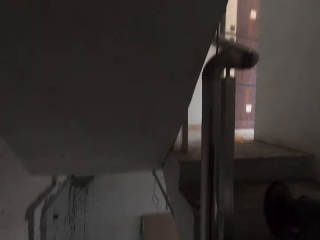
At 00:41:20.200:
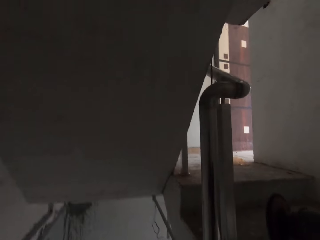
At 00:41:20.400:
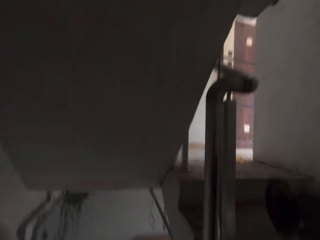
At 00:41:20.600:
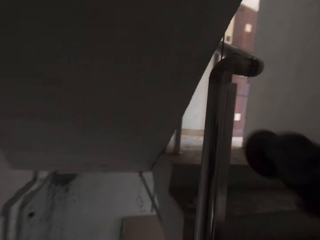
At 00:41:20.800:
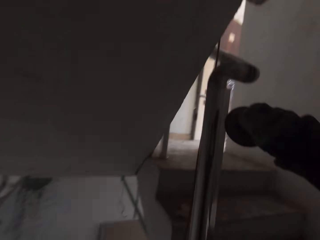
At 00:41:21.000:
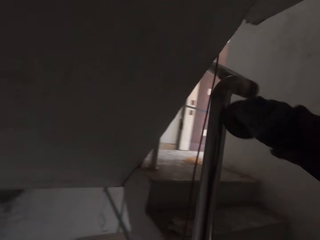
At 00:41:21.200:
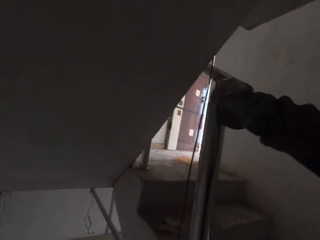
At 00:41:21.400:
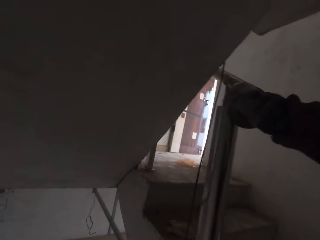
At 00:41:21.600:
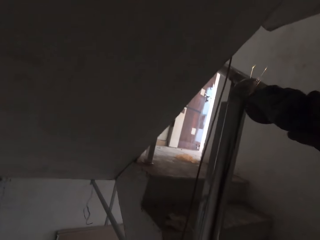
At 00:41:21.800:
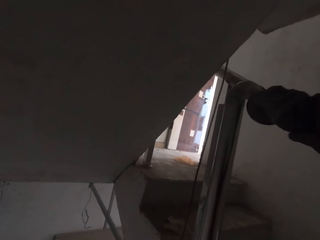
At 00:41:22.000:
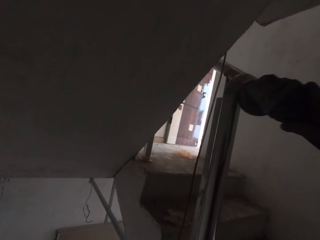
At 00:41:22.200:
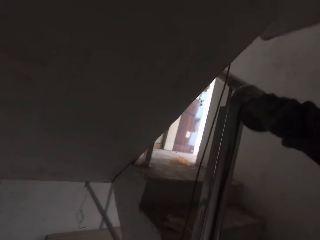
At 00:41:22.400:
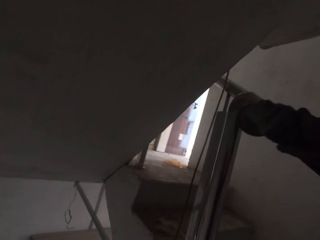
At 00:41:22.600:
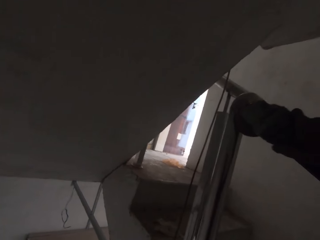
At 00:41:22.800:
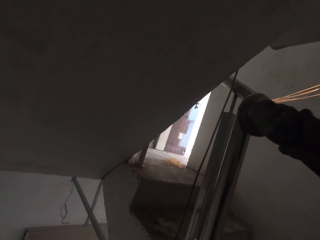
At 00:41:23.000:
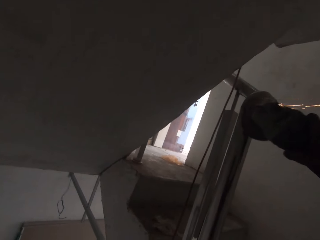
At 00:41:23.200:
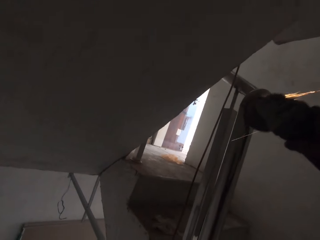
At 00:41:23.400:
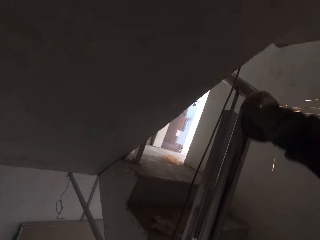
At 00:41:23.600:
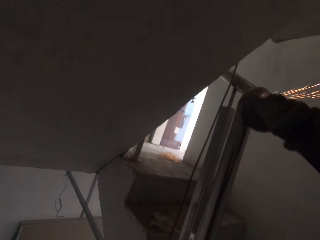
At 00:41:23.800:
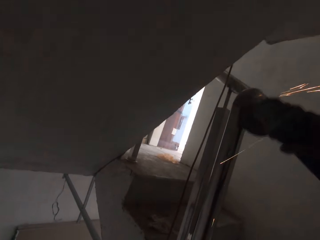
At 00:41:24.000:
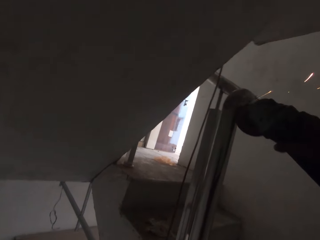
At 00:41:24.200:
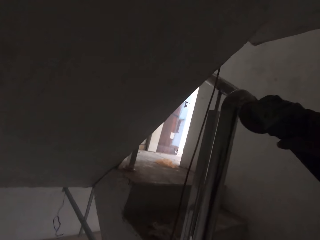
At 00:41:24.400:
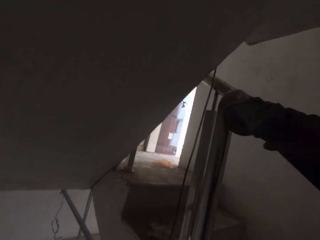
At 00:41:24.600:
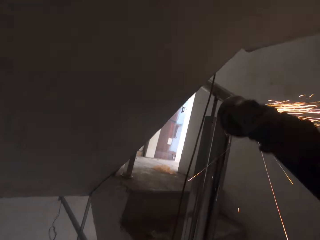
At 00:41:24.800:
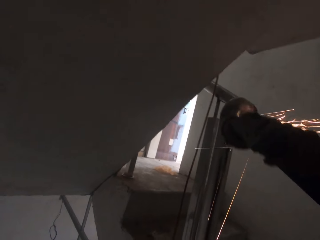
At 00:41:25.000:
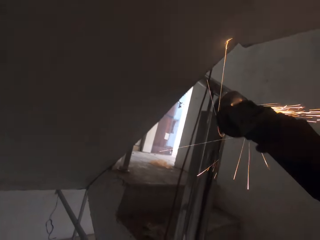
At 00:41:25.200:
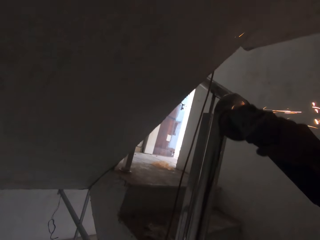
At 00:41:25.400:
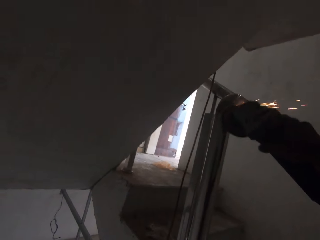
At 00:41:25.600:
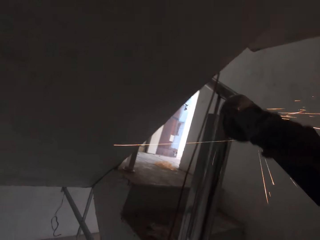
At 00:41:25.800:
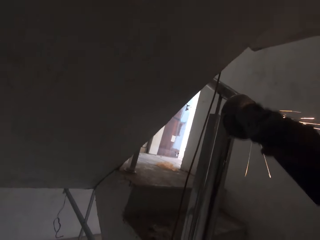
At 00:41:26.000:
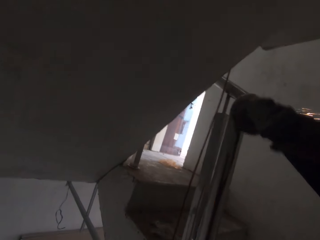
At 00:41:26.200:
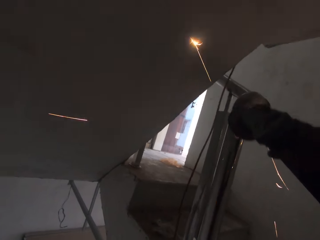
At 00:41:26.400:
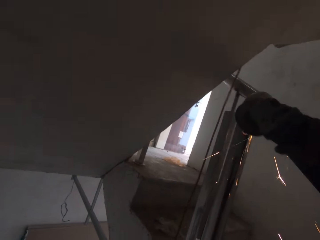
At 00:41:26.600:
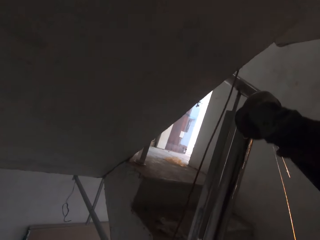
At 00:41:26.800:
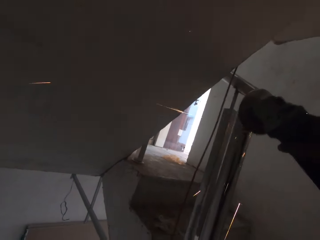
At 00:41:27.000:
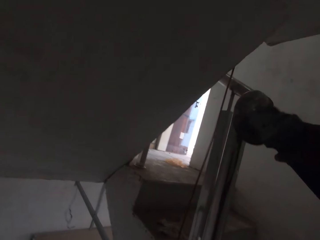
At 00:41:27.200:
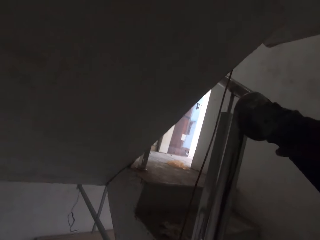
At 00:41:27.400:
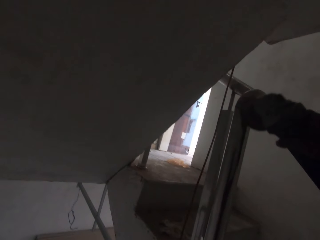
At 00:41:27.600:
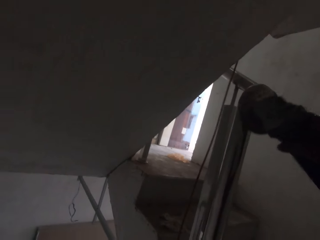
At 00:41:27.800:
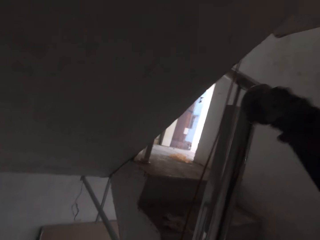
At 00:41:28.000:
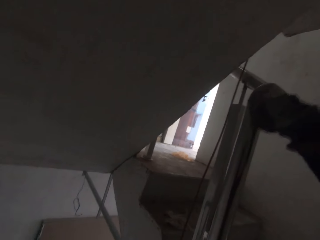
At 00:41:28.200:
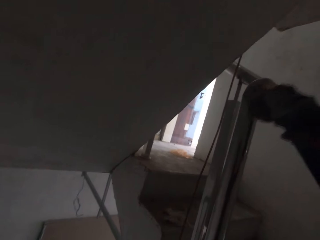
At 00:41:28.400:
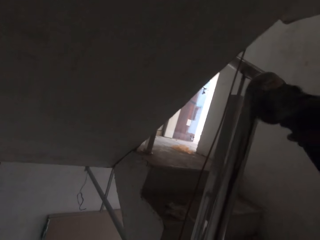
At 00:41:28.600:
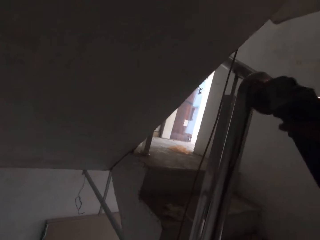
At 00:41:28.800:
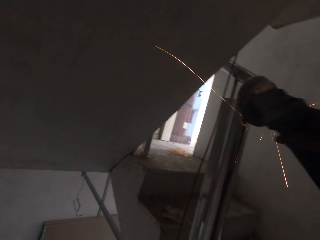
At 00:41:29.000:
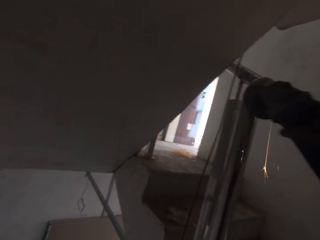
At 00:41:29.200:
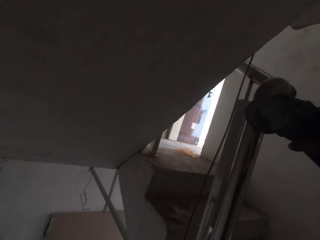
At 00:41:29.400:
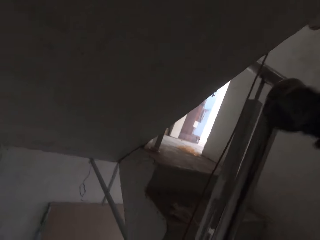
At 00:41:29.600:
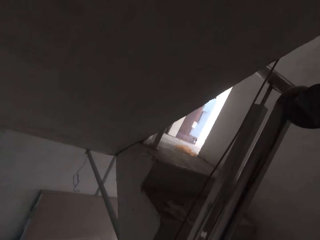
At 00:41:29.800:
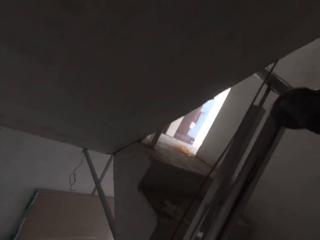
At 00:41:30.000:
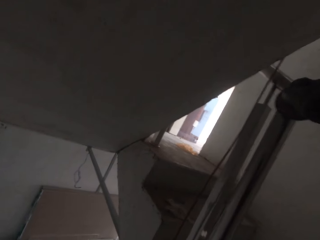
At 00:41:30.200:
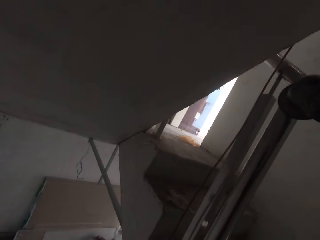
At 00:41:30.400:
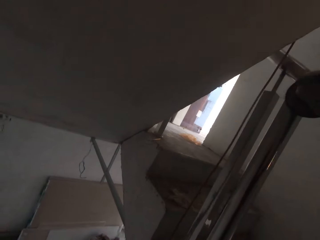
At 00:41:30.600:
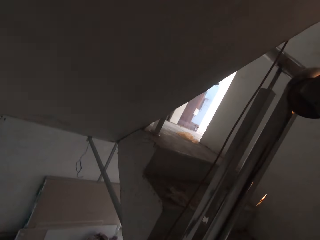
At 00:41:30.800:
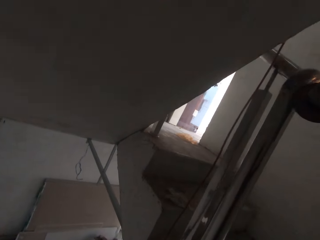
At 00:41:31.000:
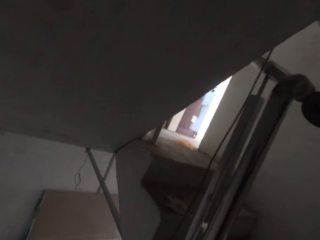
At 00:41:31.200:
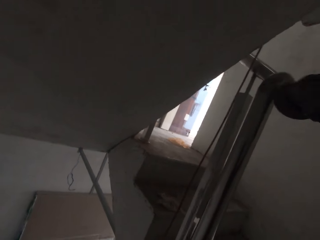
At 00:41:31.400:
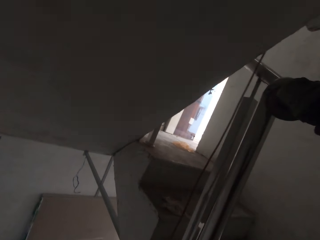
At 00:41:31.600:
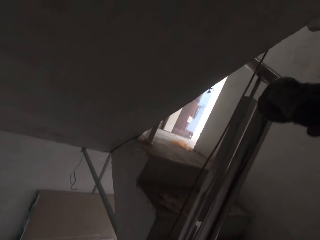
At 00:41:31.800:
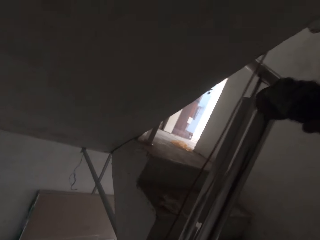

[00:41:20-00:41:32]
The camera wearer smoothens the stair railing with the angle grinder in his hand.

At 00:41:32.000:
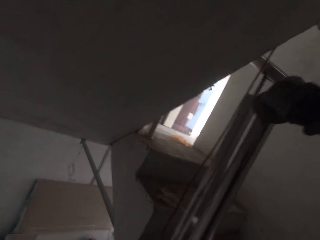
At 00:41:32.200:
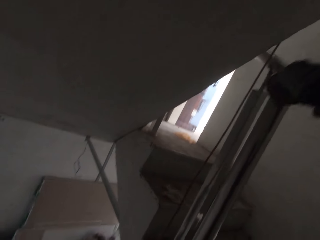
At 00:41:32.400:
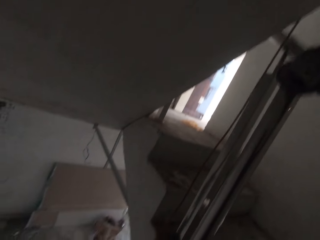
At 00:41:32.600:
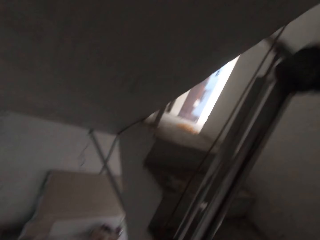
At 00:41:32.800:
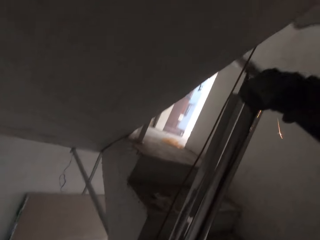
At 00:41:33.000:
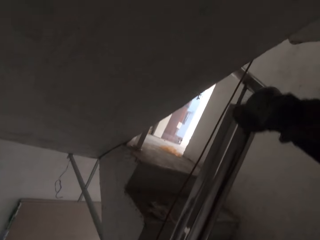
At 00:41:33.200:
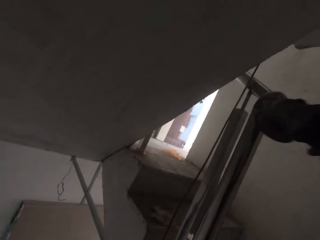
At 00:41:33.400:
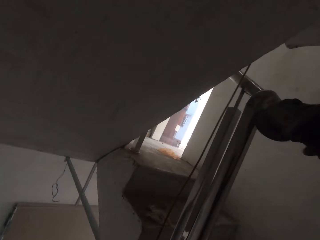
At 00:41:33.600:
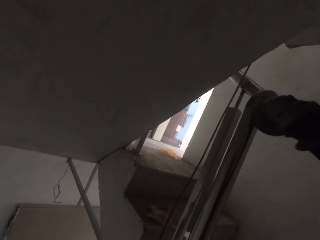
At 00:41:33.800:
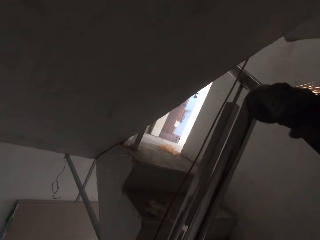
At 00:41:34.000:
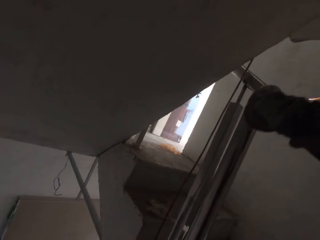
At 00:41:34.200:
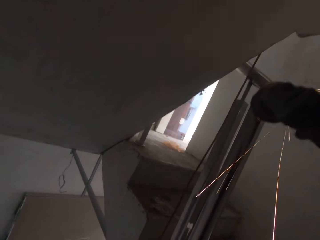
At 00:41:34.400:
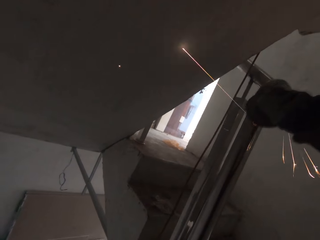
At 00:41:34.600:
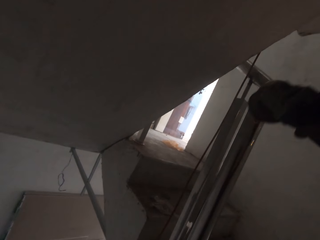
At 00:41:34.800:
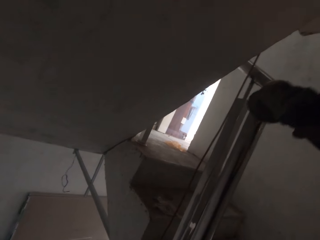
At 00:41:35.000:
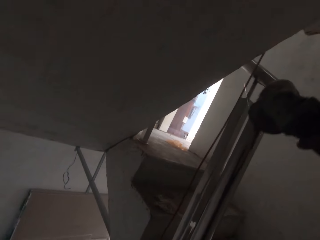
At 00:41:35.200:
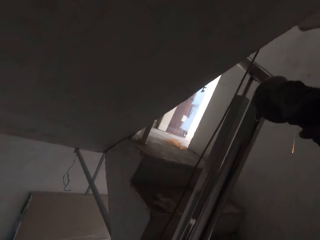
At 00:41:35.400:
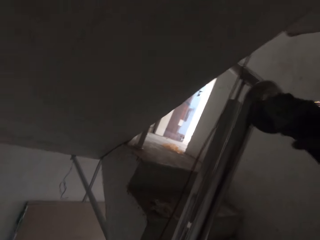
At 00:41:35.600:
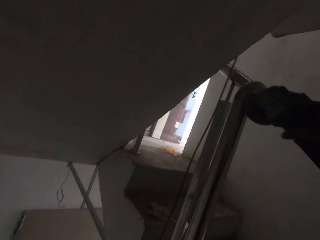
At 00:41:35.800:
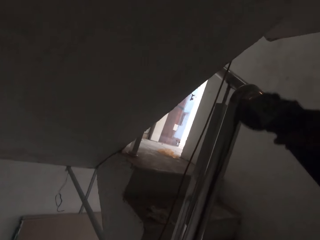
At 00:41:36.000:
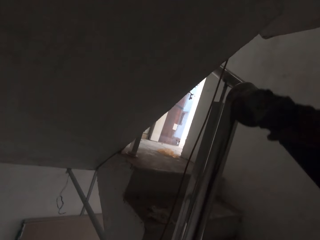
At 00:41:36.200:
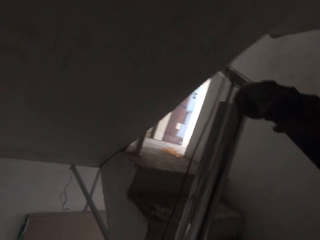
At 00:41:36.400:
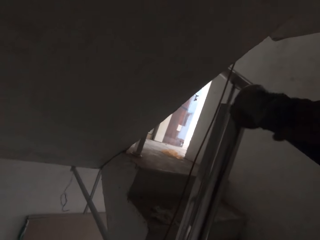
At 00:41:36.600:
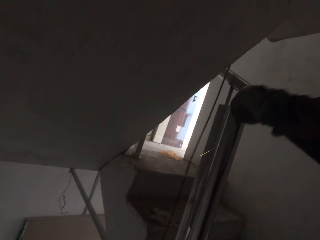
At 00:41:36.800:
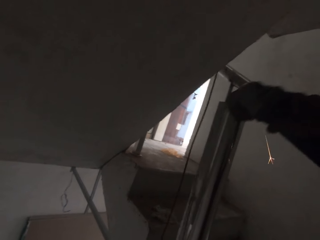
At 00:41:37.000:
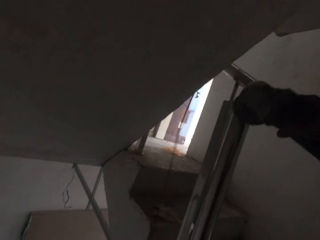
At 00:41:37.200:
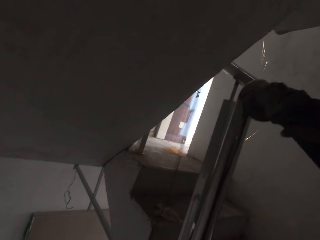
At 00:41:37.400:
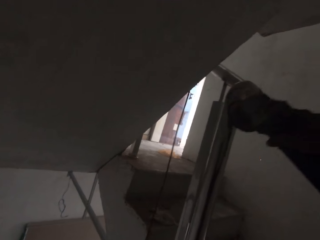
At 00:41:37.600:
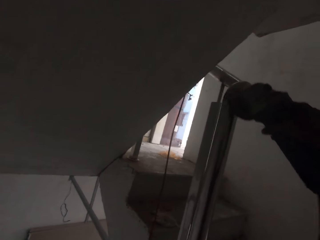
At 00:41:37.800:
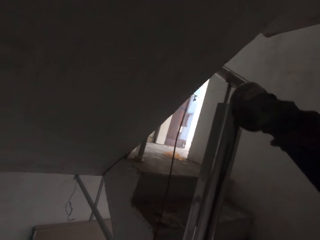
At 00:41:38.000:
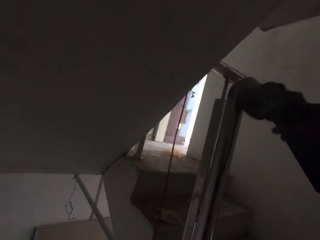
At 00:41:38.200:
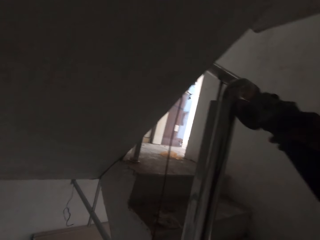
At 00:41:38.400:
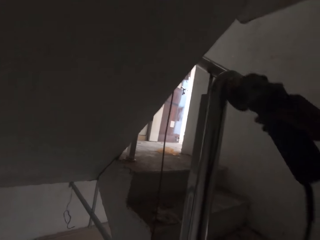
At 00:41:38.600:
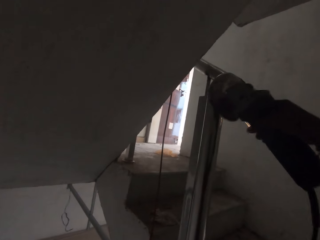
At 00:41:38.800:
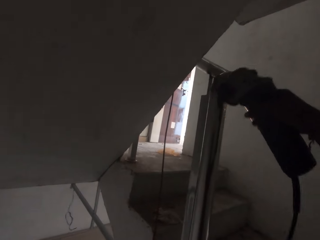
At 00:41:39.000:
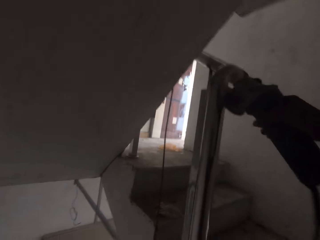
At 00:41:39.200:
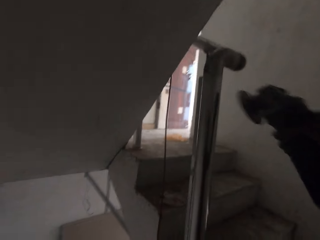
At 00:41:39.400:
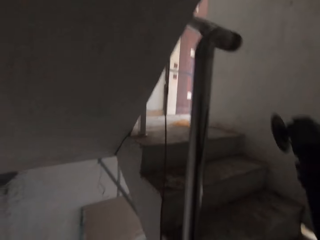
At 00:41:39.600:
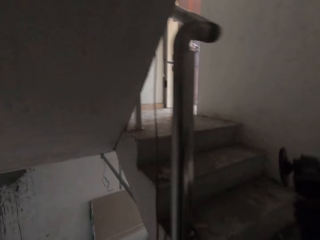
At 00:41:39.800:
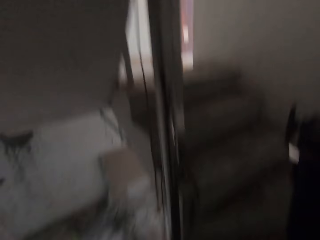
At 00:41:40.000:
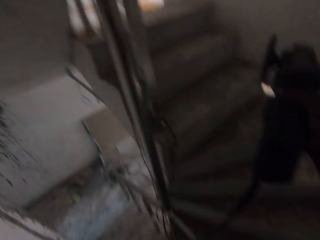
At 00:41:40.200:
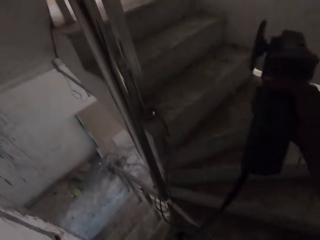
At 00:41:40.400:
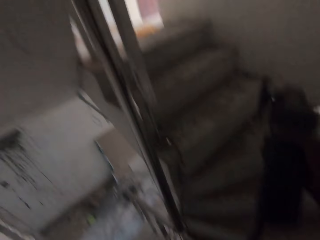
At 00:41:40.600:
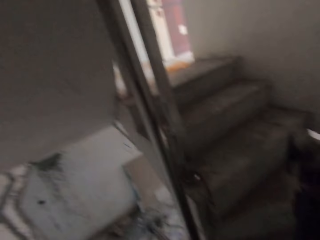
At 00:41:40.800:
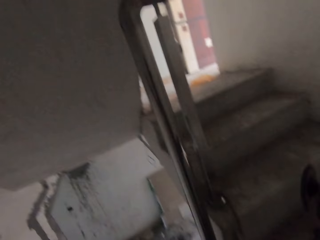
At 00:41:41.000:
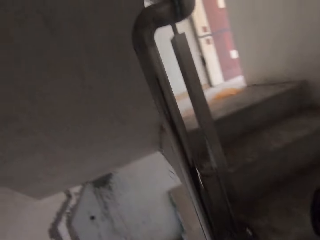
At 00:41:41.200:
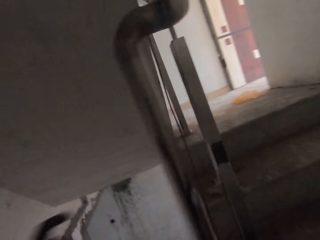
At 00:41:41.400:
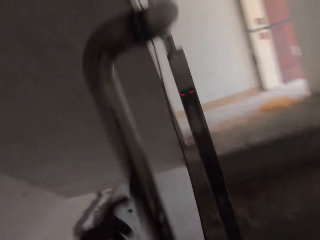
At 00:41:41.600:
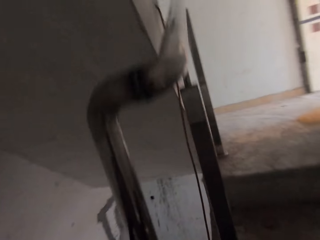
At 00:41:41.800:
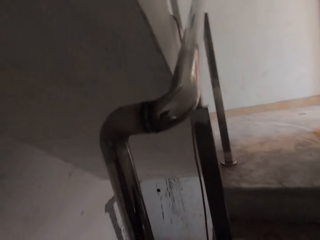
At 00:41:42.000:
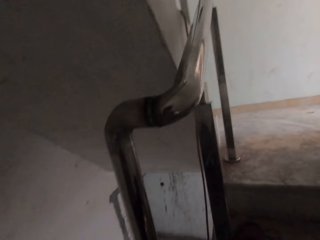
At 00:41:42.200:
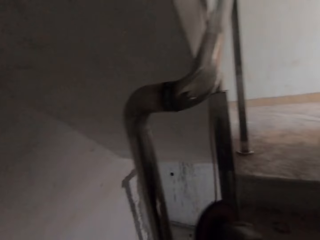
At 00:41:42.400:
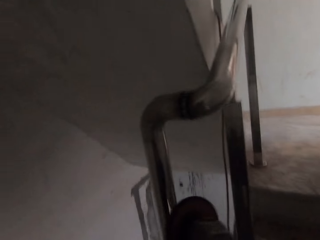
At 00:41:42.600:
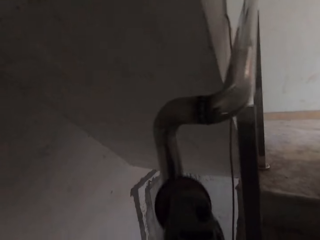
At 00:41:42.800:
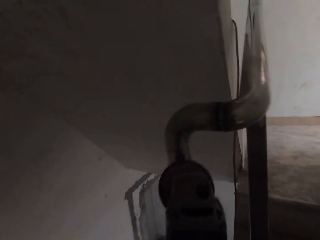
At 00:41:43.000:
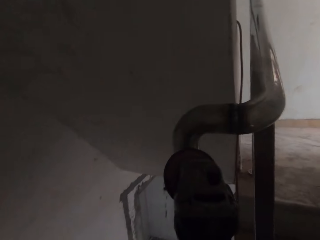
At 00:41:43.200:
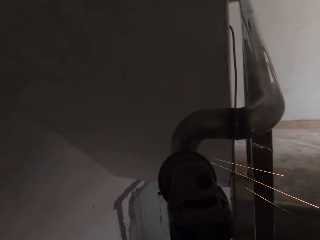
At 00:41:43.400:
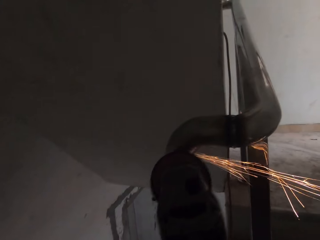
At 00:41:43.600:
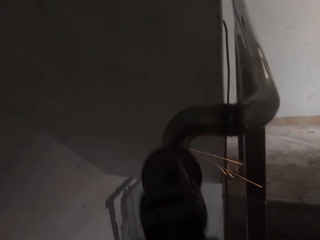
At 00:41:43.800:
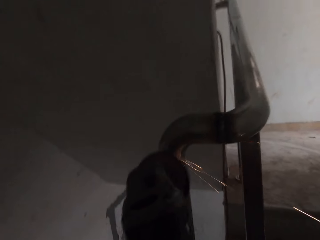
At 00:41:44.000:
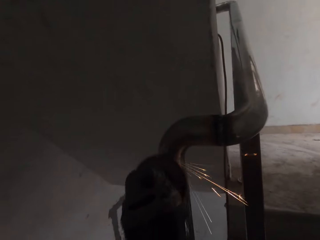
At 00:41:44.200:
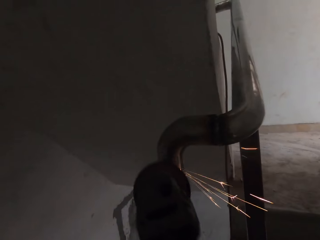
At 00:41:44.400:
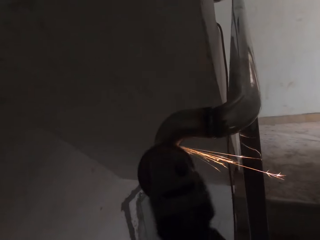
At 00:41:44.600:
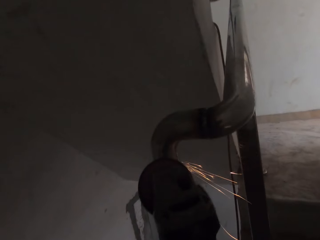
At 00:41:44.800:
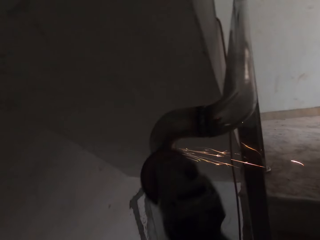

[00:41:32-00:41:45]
The camera wearer stops grinding a metal with a grinder. They grind the metal with the grinder.
